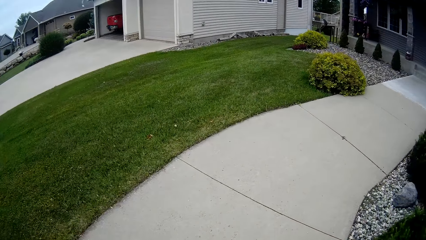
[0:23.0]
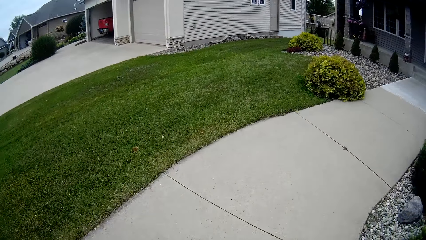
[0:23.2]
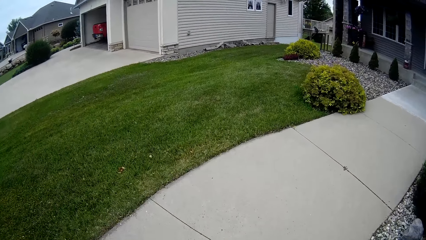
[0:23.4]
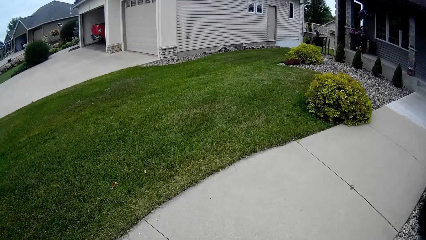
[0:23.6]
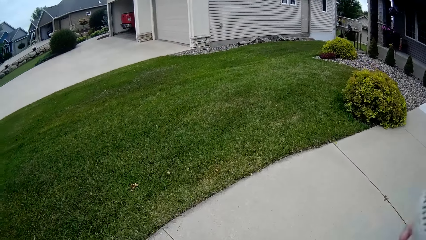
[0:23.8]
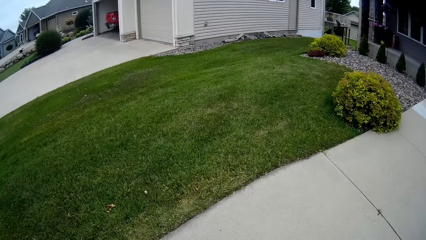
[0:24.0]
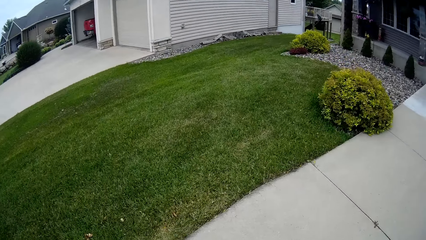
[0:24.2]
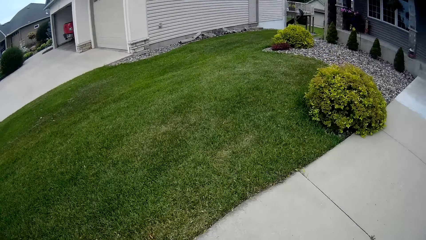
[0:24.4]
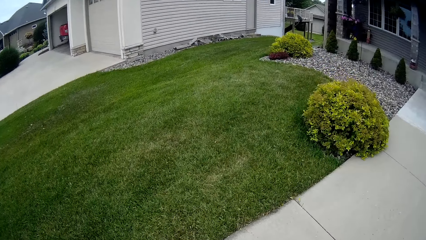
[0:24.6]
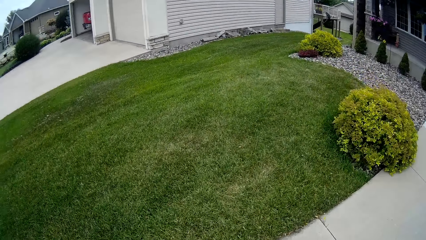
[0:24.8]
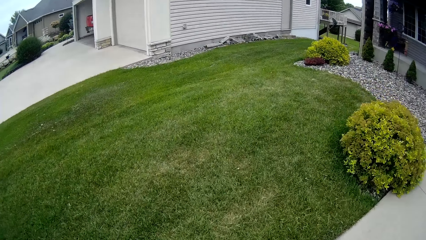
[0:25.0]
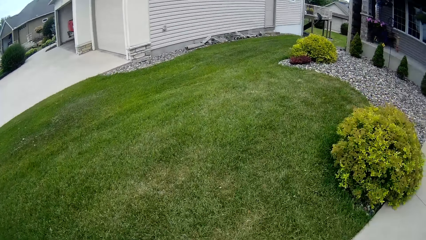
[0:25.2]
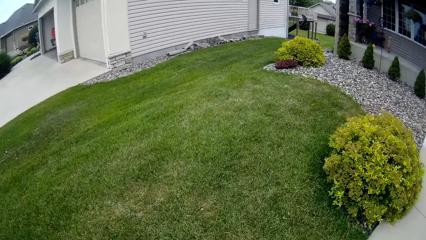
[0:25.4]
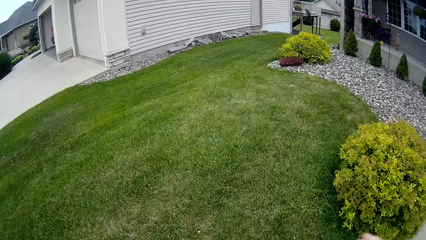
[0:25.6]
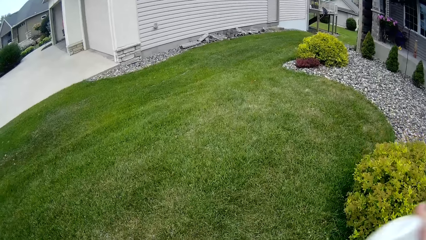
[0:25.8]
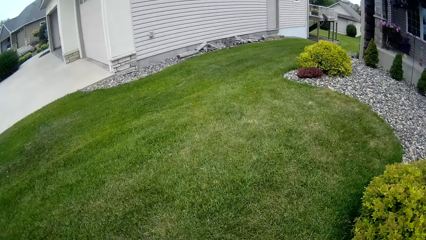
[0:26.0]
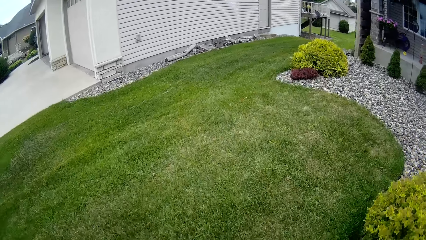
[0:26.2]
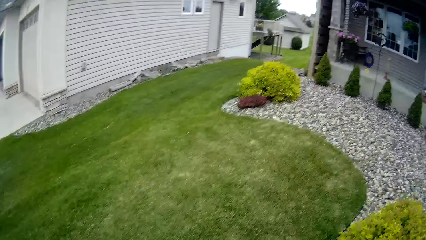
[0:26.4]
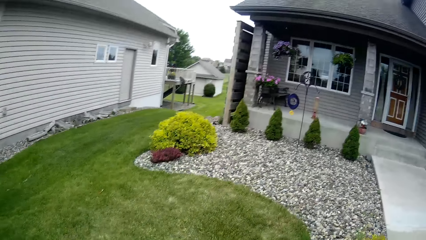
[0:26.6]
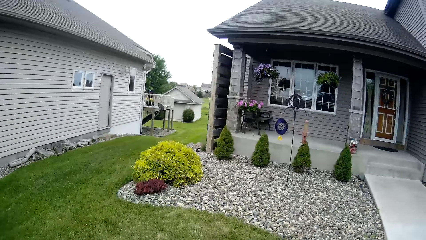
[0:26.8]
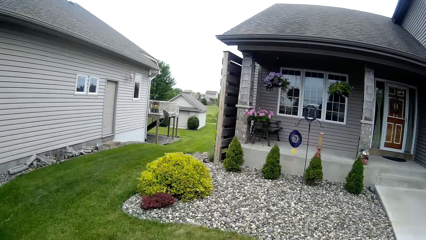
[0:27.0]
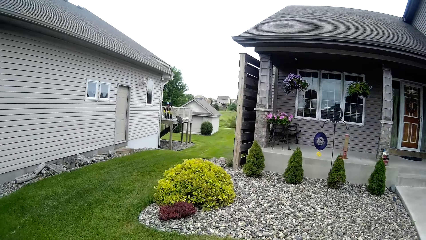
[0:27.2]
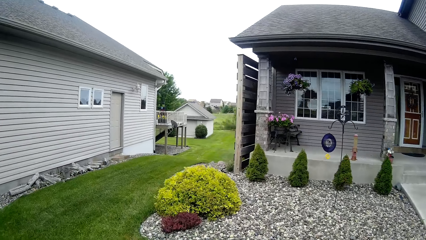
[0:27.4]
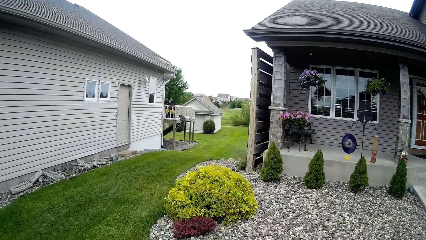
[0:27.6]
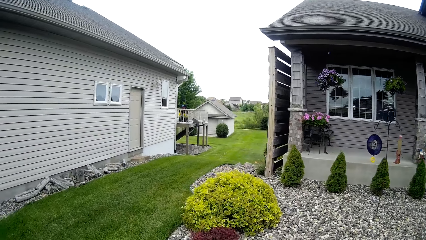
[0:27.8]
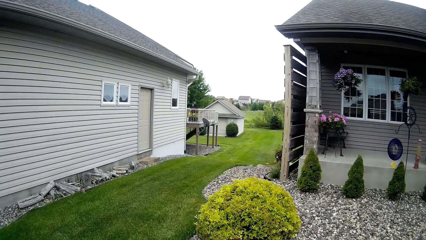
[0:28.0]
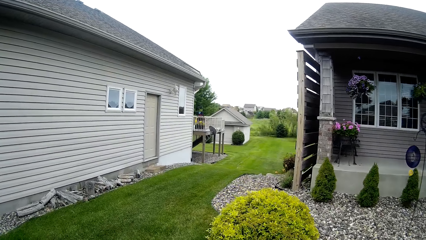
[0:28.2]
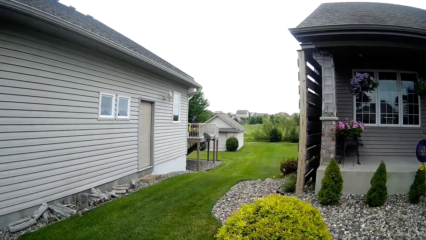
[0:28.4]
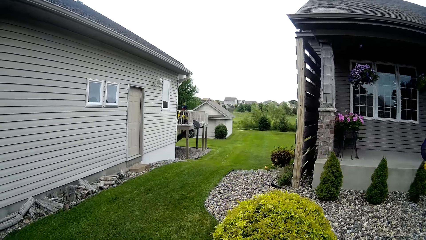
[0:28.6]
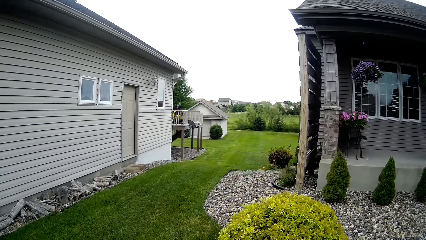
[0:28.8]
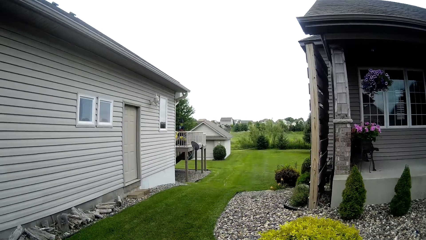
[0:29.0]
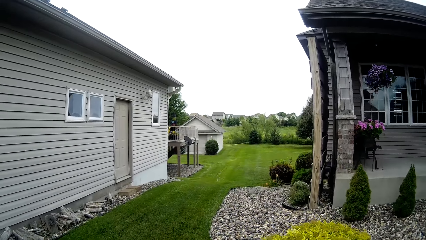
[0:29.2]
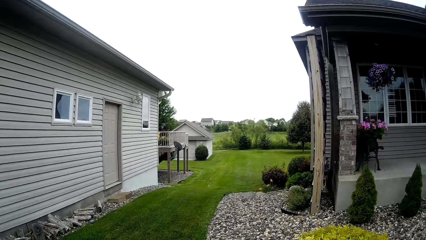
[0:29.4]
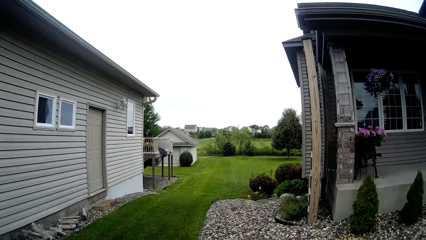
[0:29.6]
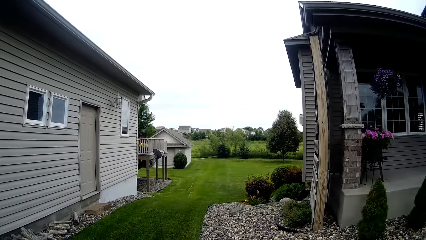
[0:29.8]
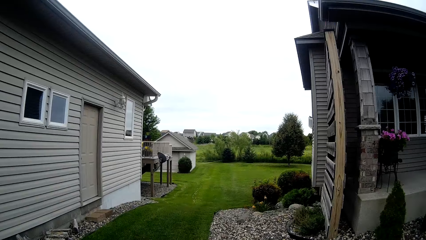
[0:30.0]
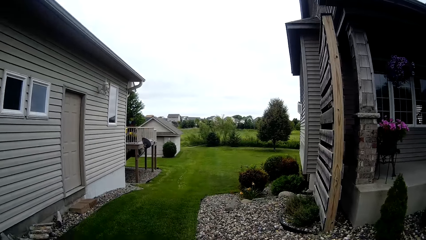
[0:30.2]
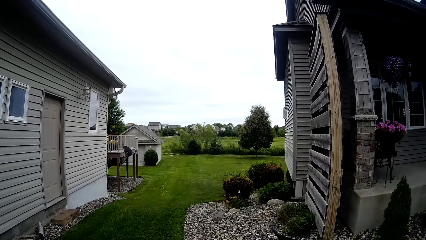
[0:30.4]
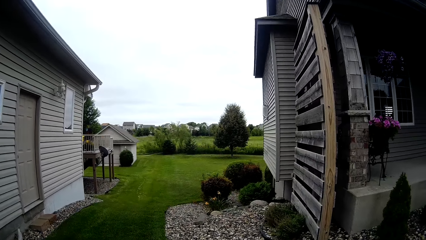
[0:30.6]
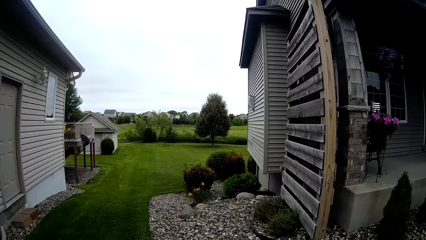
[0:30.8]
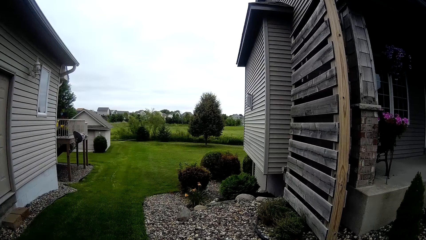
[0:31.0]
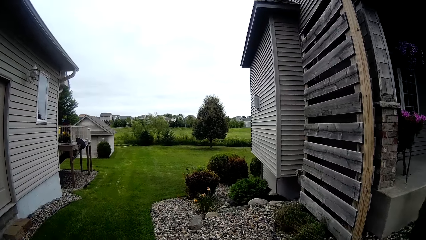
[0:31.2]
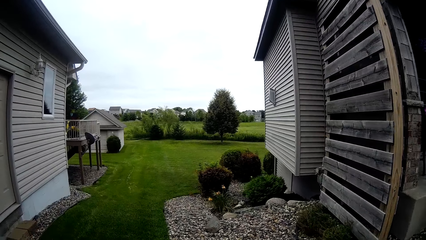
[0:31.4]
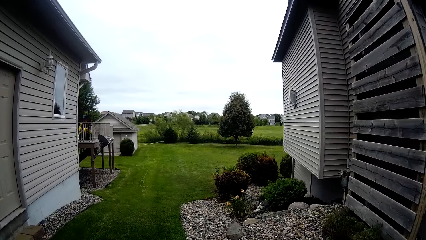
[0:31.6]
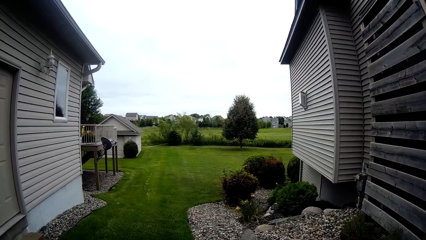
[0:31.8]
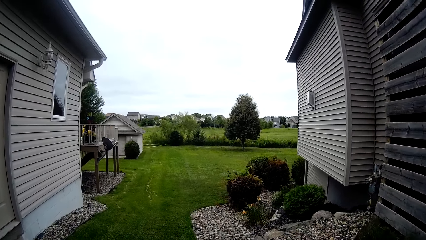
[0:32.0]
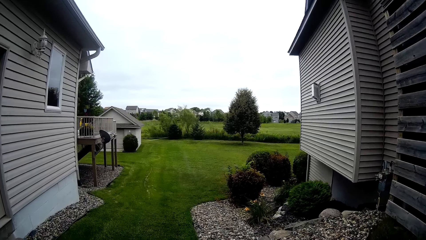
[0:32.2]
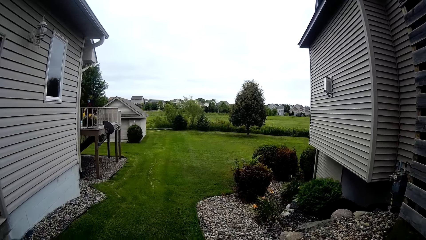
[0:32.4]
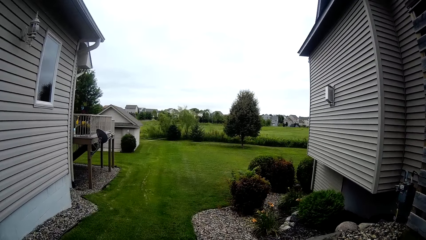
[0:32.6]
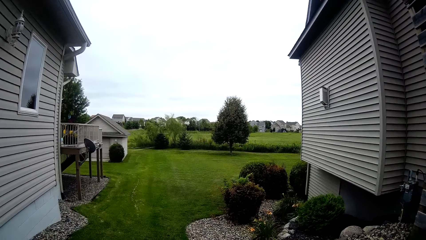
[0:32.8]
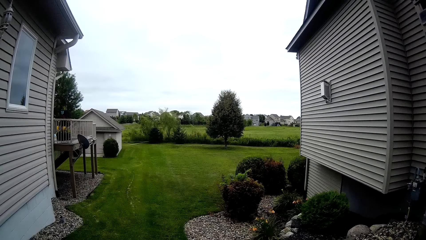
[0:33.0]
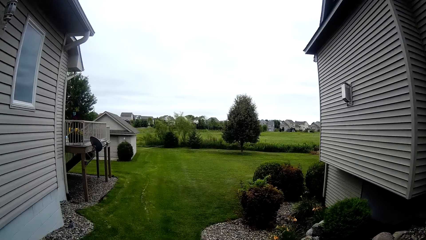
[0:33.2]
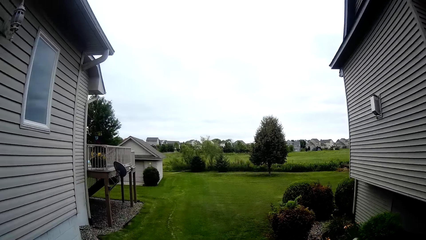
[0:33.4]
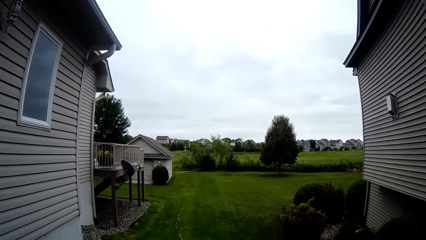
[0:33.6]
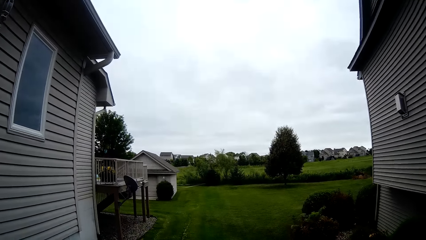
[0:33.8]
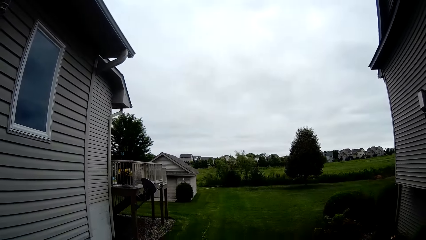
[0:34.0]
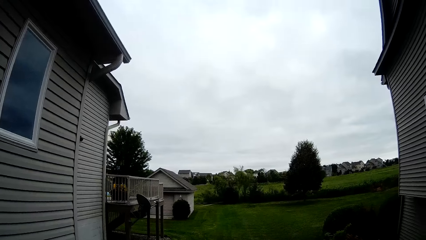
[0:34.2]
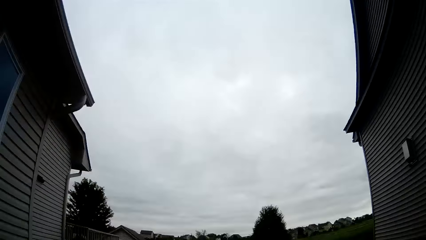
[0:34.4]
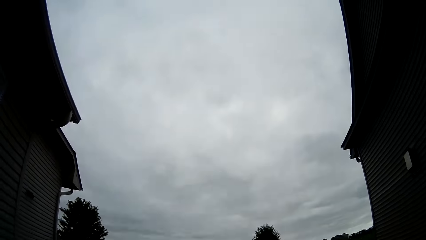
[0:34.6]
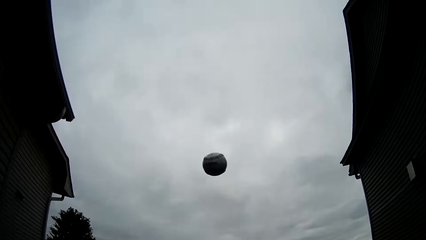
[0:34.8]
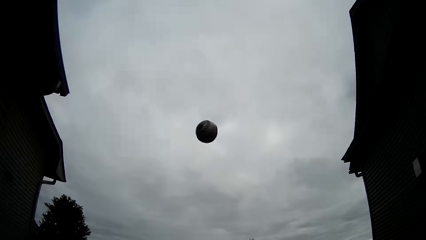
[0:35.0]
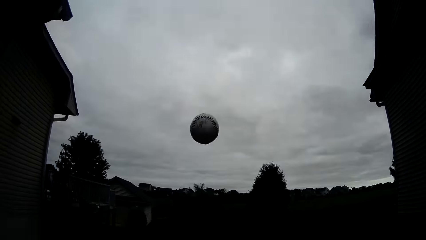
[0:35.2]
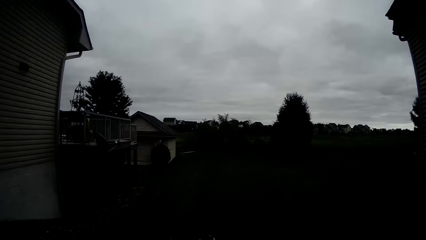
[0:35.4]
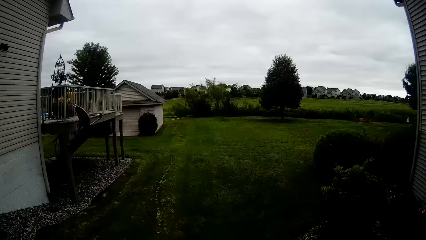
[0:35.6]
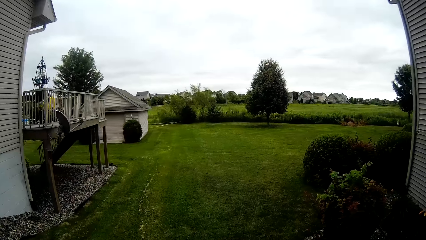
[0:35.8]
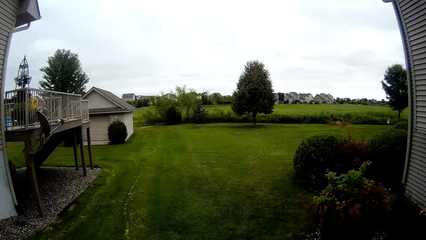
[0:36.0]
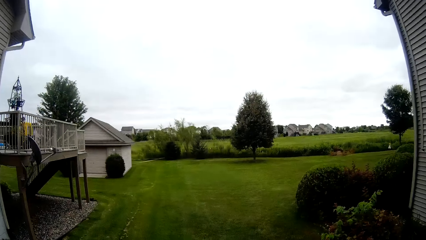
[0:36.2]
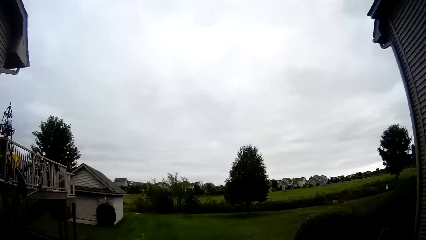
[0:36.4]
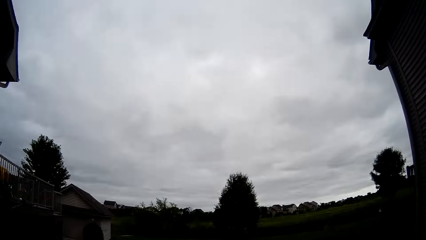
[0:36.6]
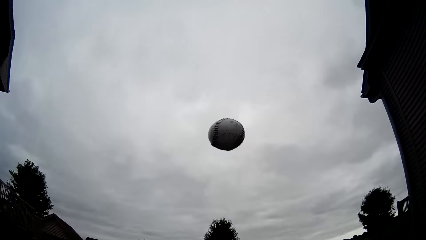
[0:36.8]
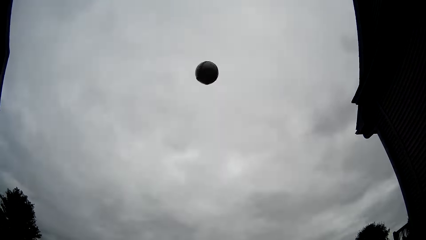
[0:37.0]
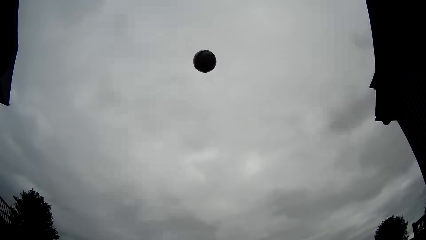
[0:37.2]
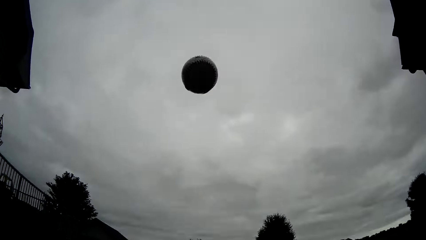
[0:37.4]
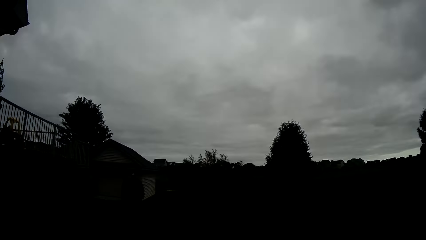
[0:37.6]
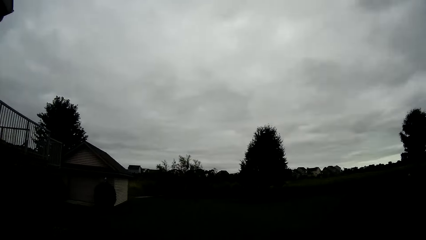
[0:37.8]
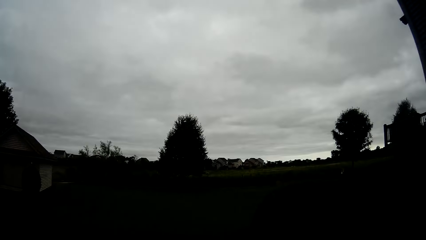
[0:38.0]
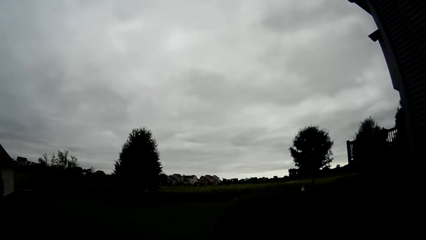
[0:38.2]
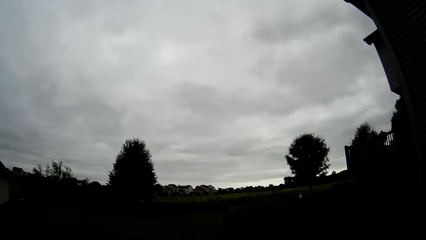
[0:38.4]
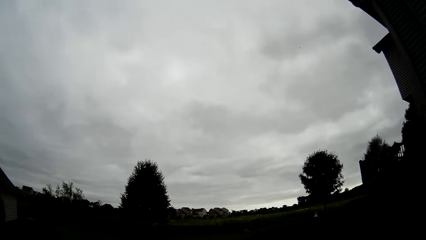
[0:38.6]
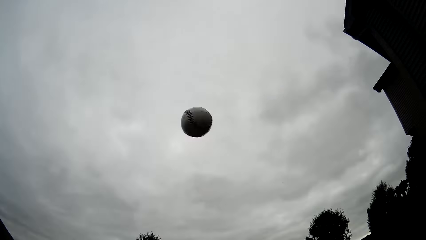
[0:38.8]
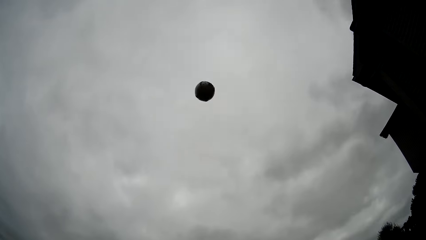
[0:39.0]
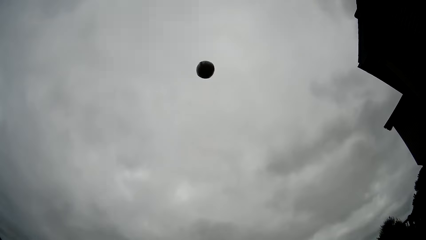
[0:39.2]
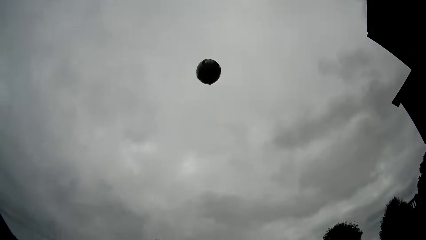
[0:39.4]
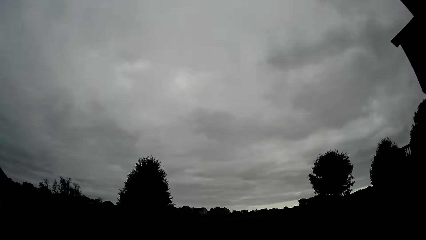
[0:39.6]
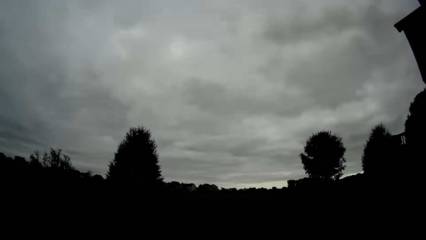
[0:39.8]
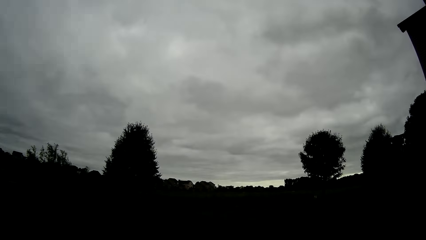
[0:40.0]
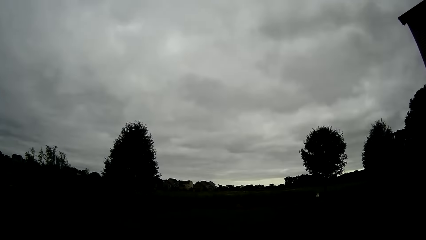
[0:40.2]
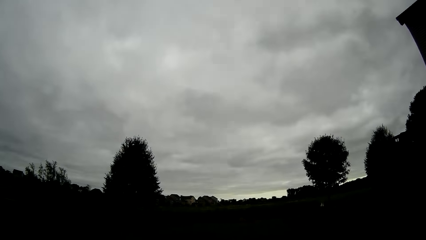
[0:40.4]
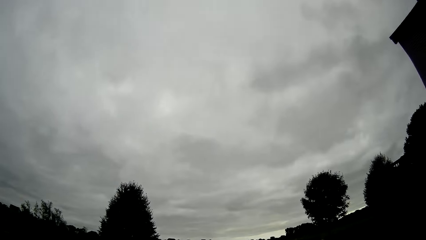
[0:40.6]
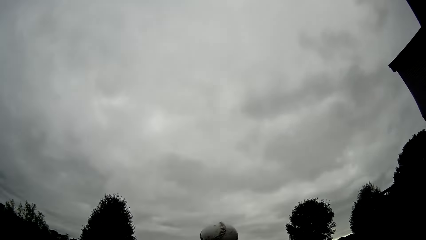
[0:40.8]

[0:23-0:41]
The camera wearer throws the baseball onto his left hand with his right hand repeatedly. He throws the baseball into the air and catches the baseball. He throws the baseball into the air. He throws the ball up. He catches the baseball.
